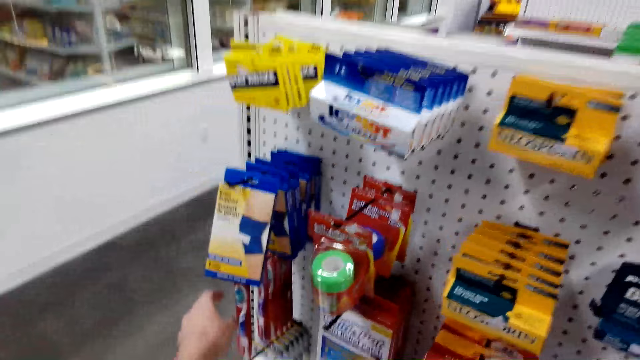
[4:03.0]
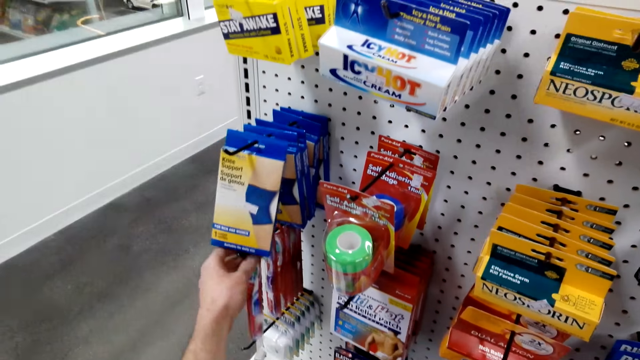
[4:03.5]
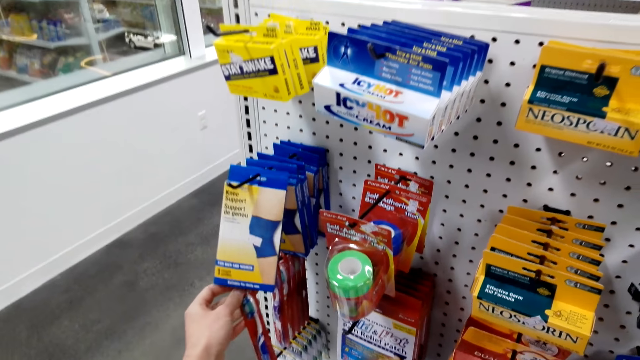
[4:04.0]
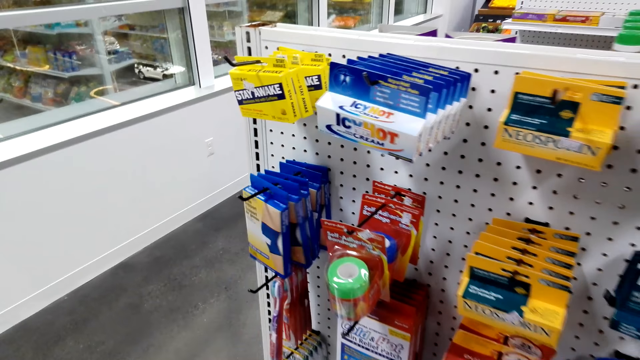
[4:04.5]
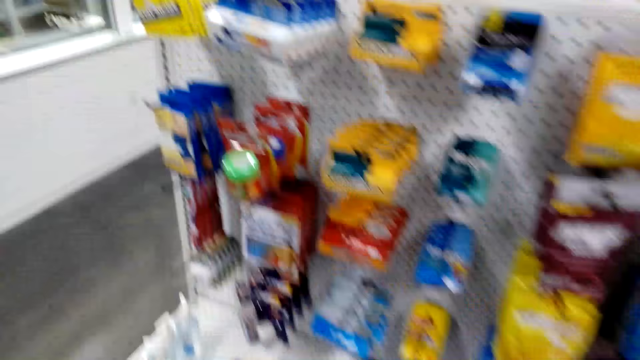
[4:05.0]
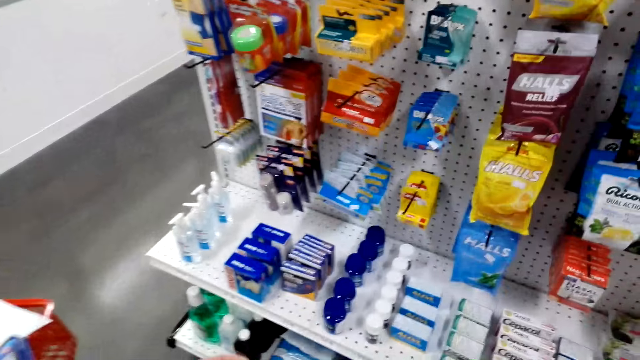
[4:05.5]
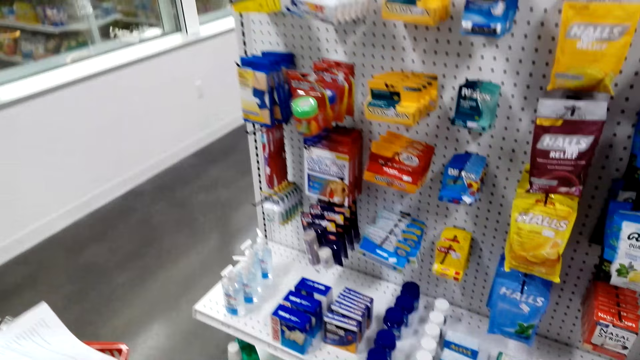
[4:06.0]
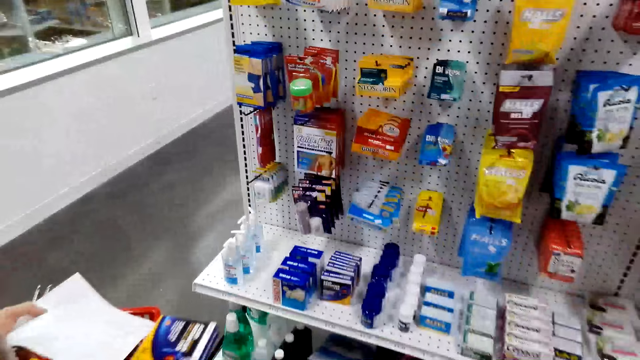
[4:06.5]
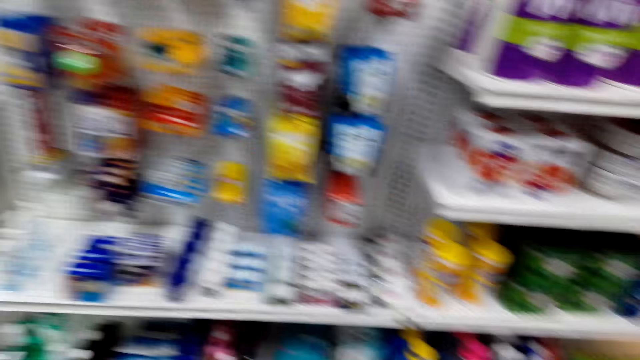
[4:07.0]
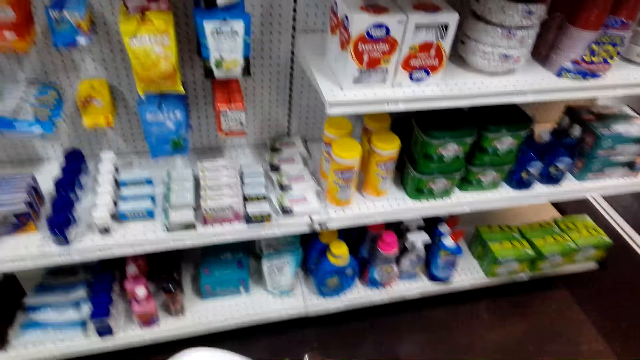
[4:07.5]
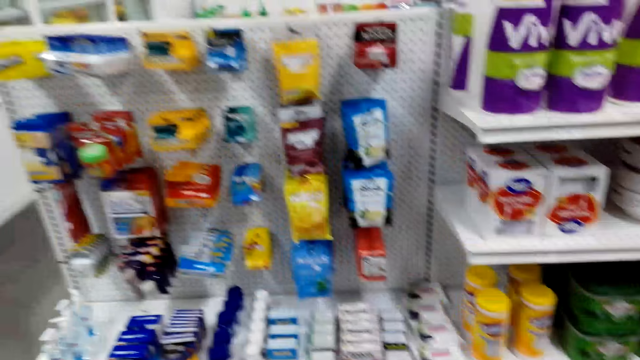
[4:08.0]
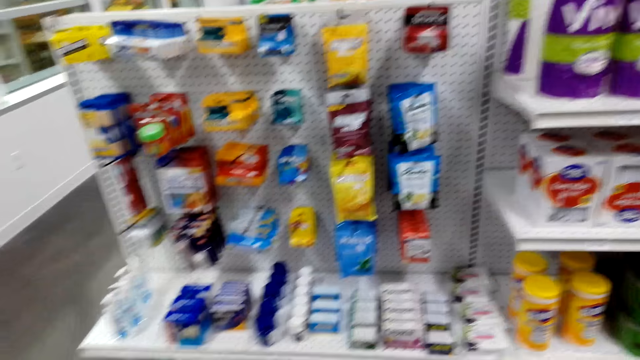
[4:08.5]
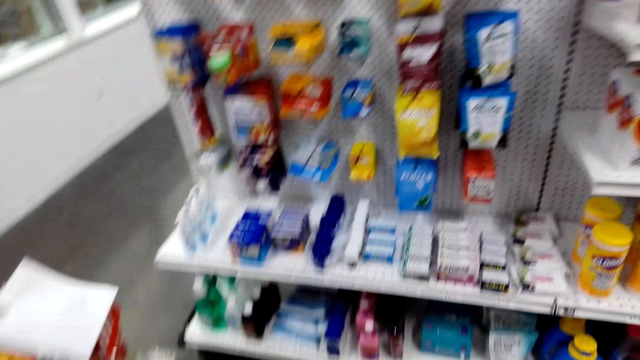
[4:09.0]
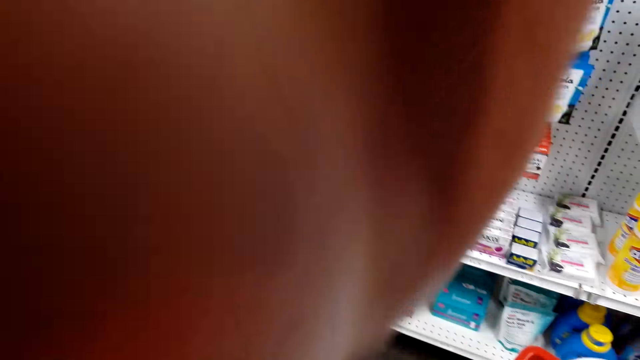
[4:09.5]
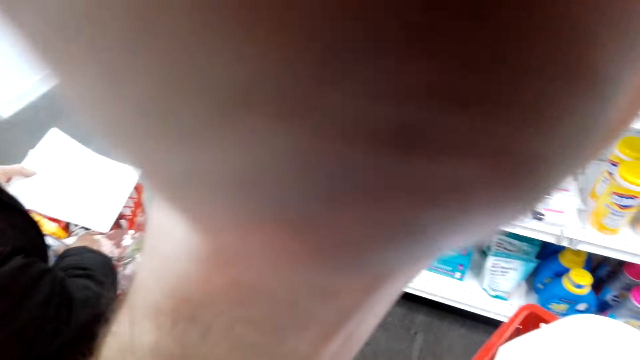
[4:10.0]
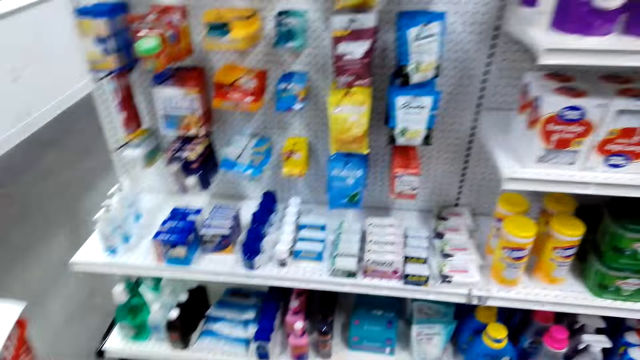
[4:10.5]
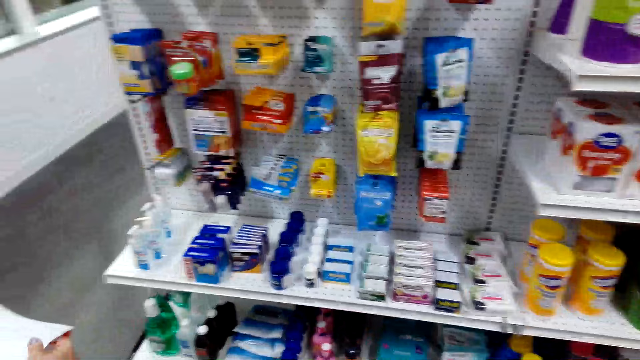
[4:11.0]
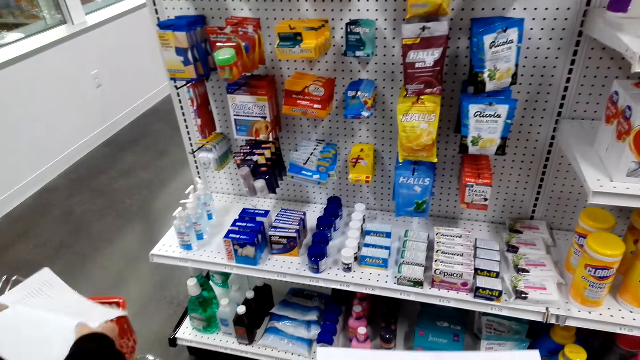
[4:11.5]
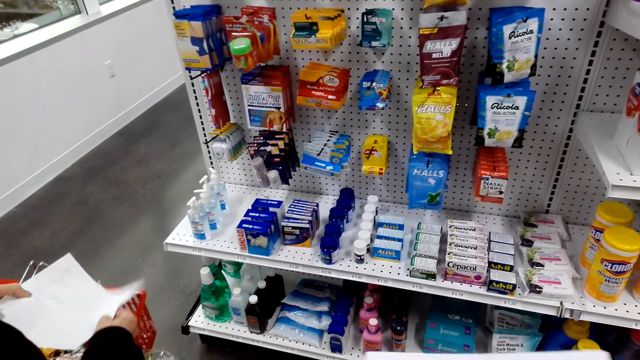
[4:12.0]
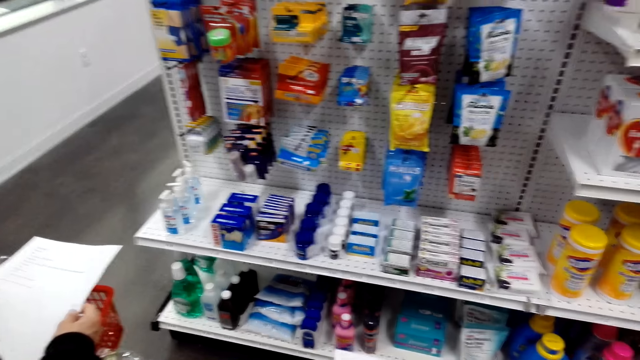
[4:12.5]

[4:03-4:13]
The camera wearer dialogues with a woman. They grab a toothbrush. They dialogue with the woman. The woman holds a shopping basket and printed paper. The camera wearer dialogues with the woman and looks at items on display. They look at the printed paper. The woman holds the shopping basket and printed paper.

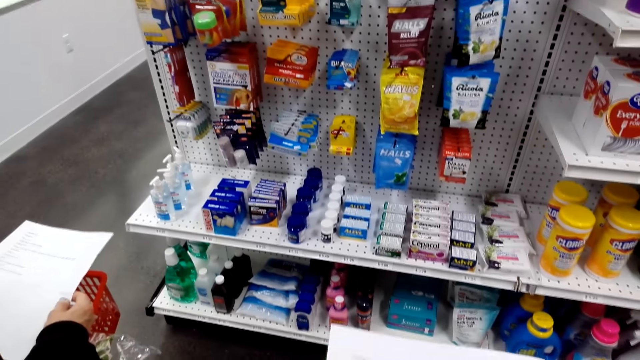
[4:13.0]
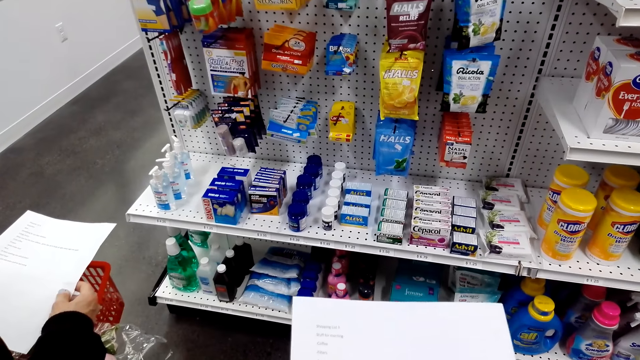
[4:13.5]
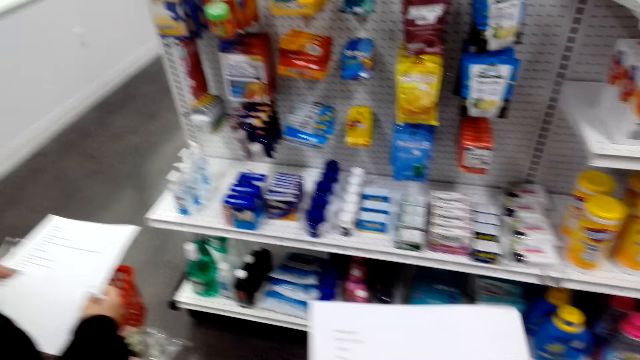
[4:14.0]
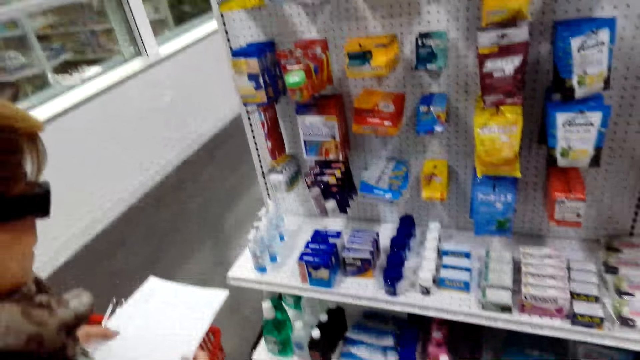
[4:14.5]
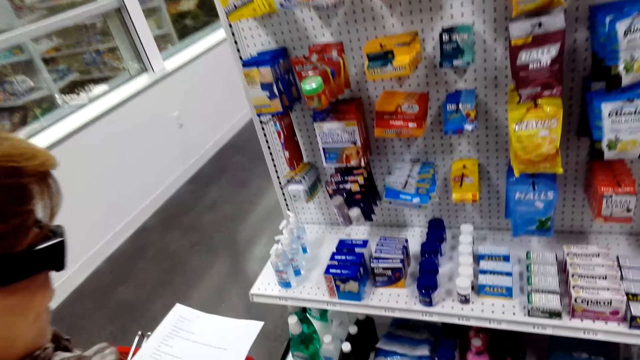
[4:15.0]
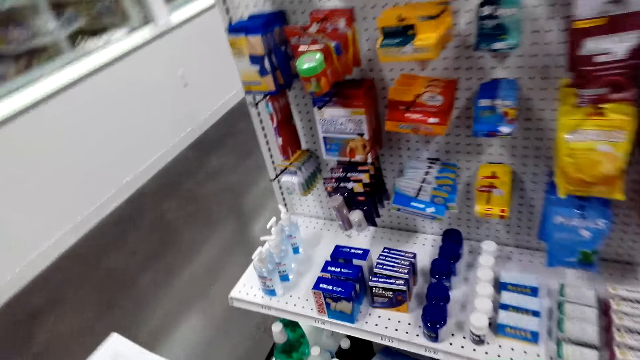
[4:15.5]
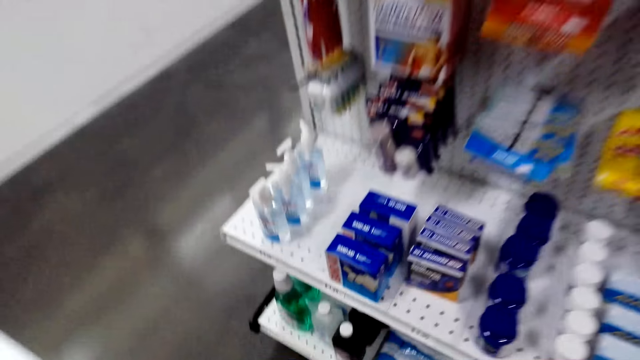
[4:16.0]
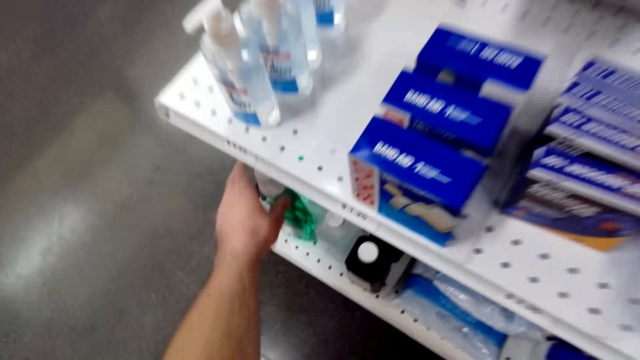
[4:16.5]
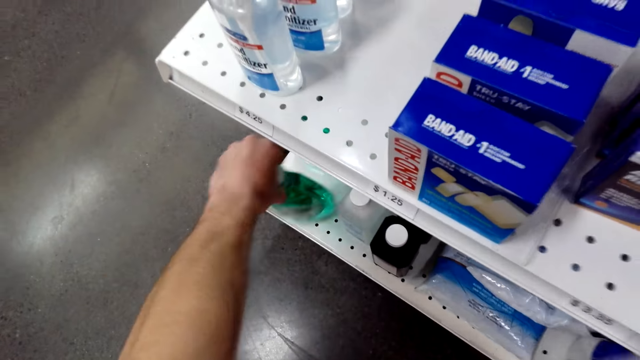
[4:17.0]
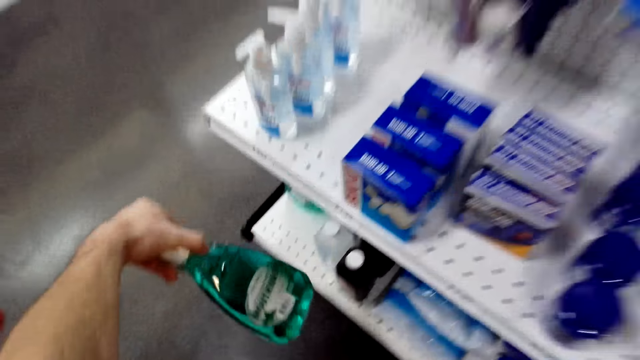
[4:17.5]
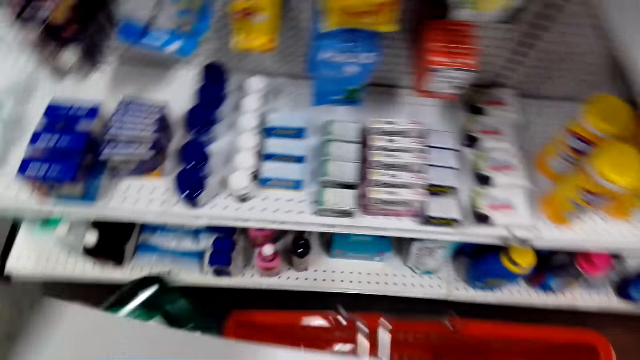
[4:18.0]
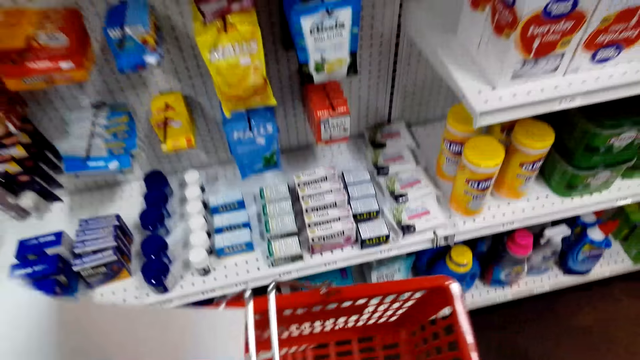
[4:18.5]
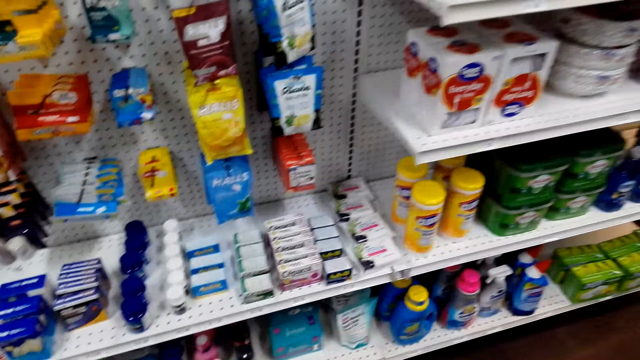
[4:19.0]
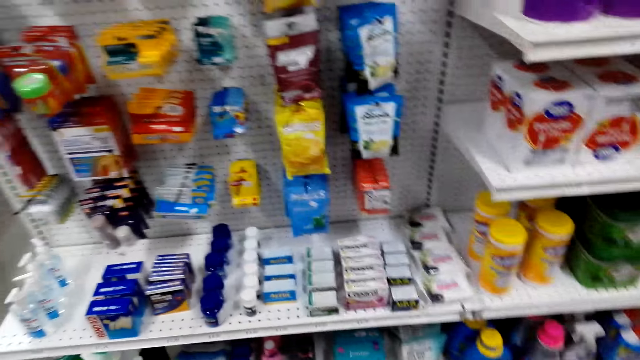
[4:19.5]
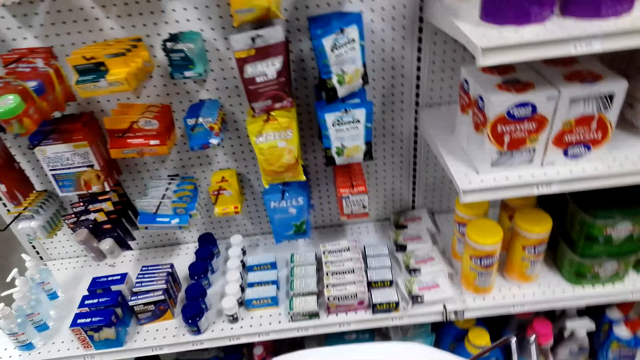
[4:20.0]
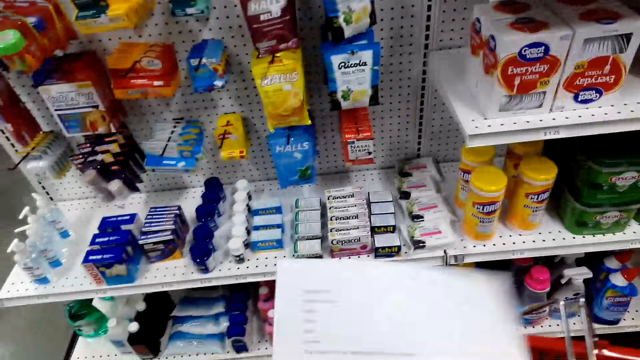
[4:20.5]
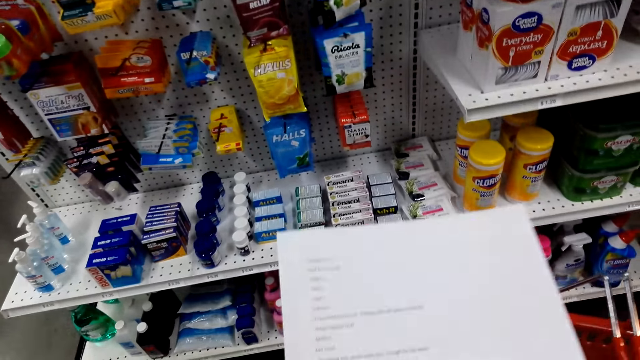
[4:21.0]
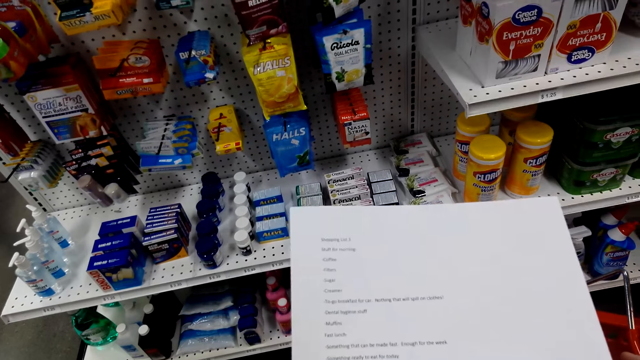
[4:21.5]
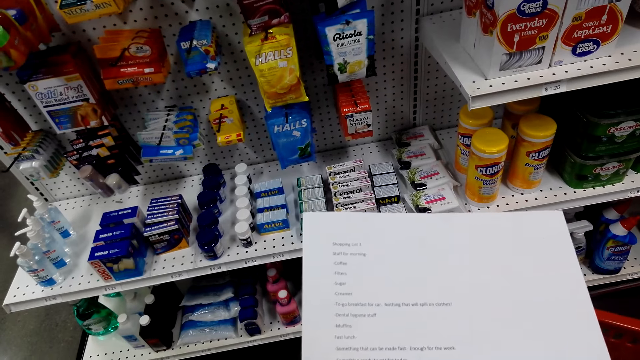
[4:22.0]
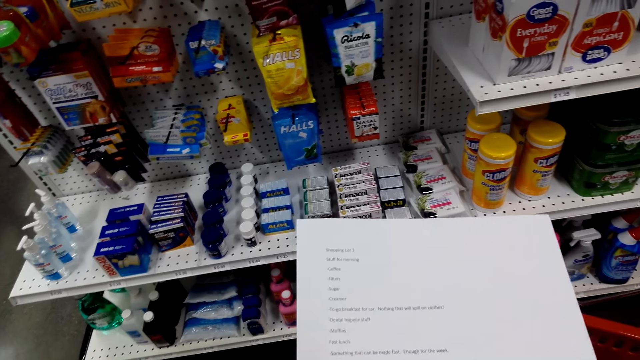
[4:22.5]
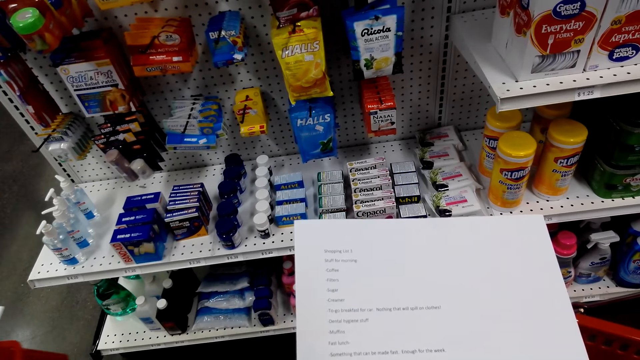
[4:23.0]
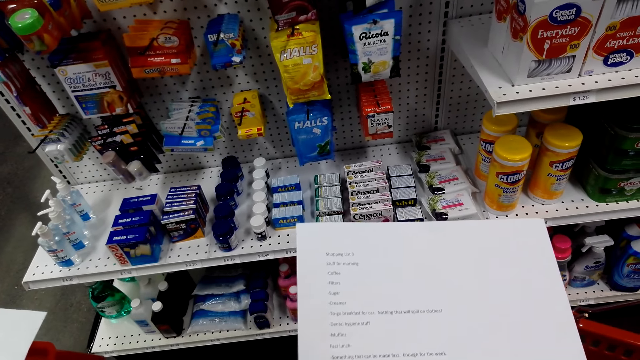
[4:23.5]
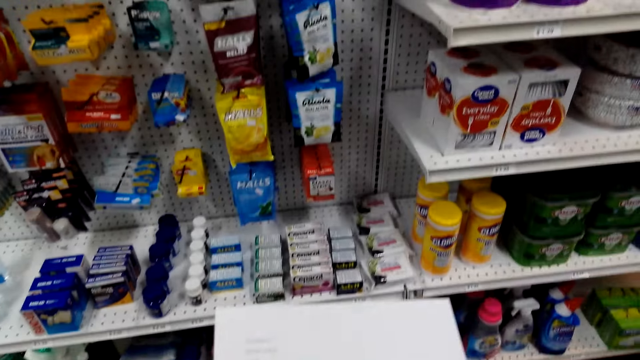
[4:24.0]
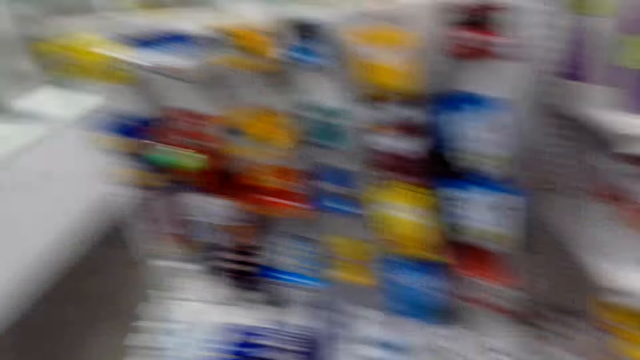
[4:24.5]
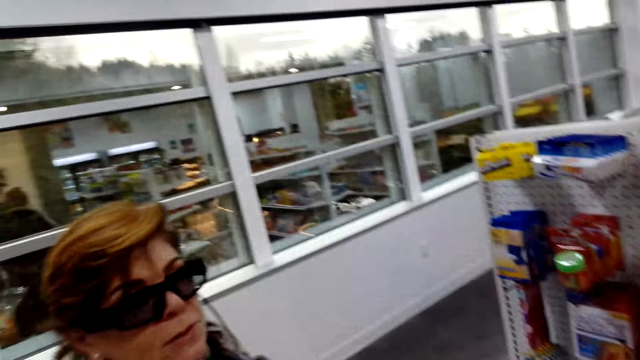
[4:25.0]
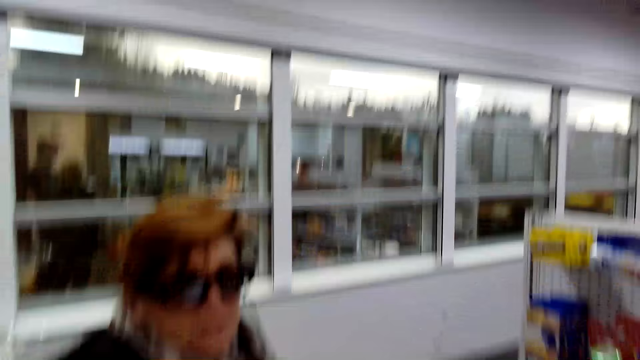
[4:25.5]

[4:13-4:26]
A woman holds a shopping basket and printed paper. The camera wearer dialogues with the woman. They grab a bottle of mouthwash. They hold the shopping basket and printed paper, and put the bottle of mouthwash inside the shopping basket. They gaze at items on display. They look at the printed paper and hold the shopping basket and printed paper. The woman converses with the camera wearer.
